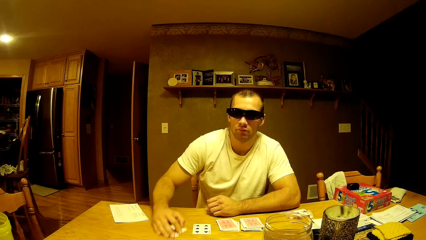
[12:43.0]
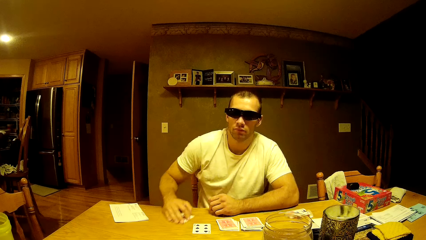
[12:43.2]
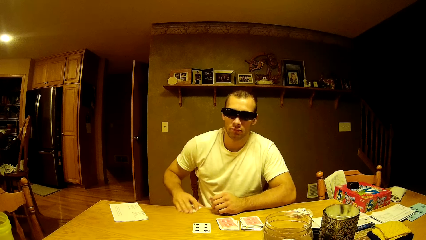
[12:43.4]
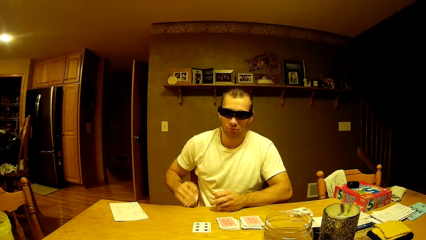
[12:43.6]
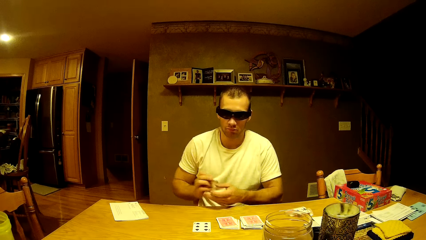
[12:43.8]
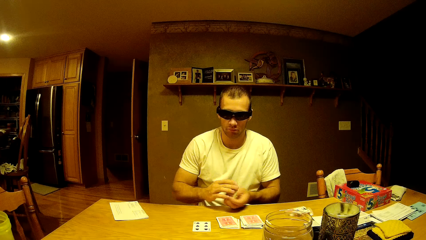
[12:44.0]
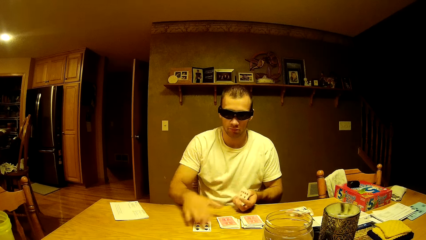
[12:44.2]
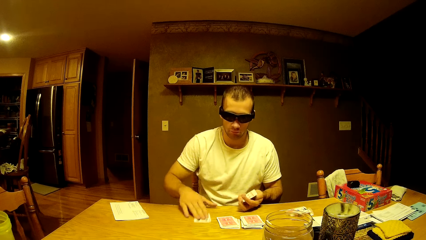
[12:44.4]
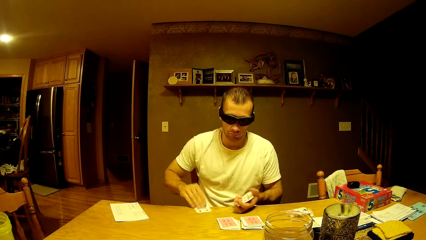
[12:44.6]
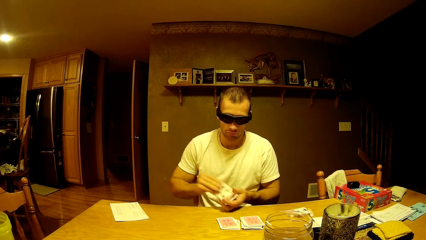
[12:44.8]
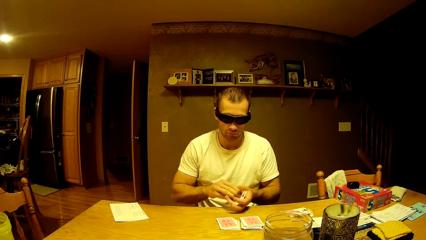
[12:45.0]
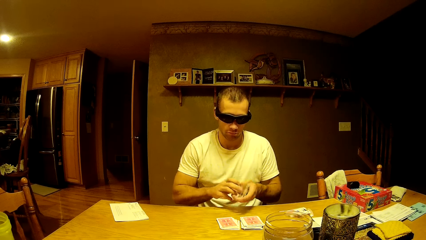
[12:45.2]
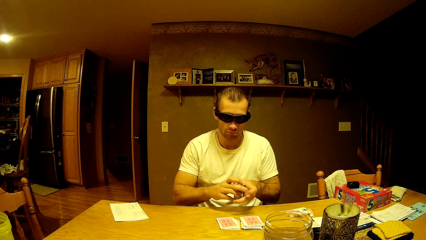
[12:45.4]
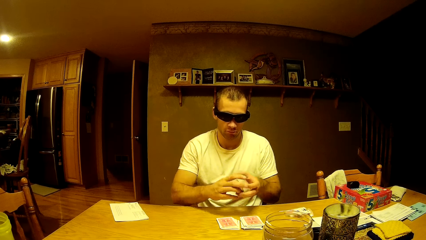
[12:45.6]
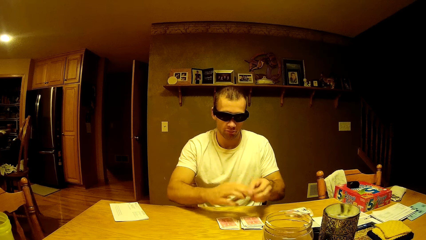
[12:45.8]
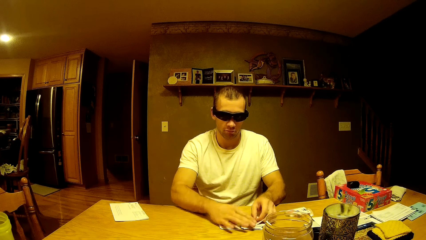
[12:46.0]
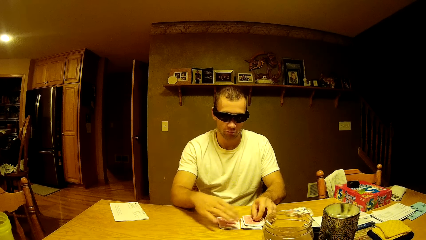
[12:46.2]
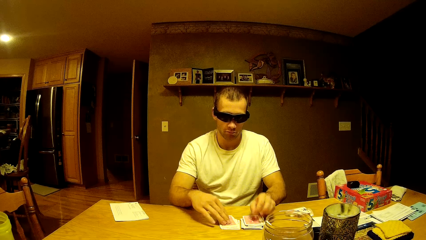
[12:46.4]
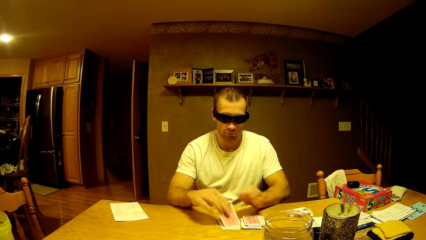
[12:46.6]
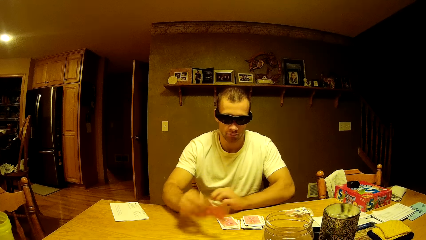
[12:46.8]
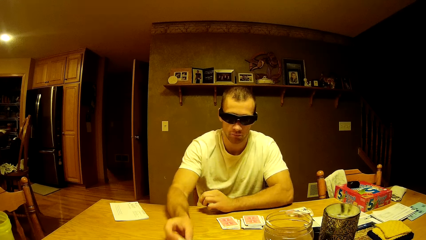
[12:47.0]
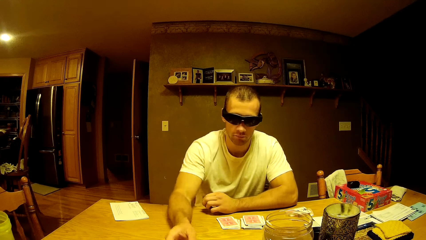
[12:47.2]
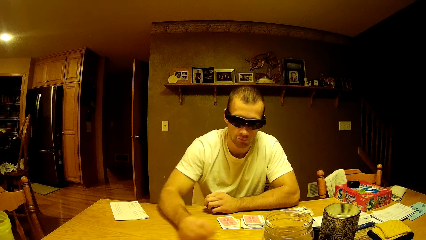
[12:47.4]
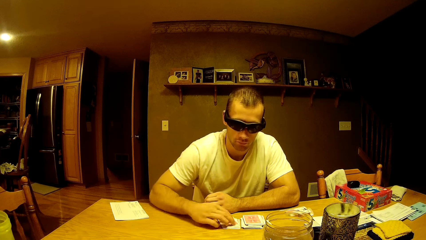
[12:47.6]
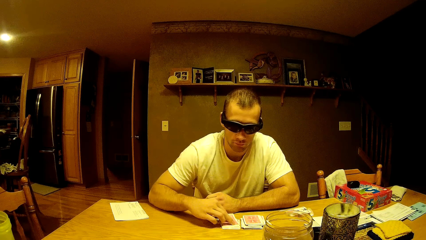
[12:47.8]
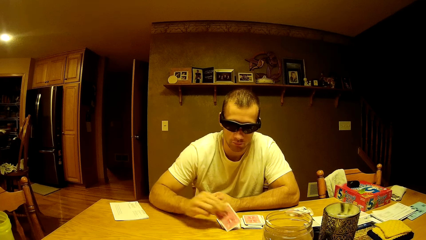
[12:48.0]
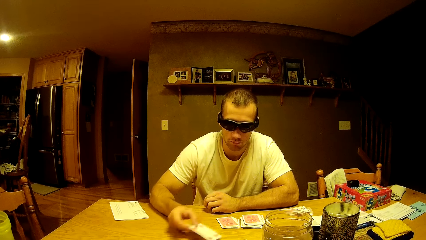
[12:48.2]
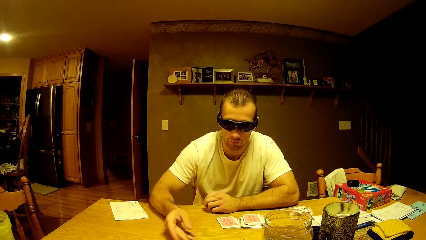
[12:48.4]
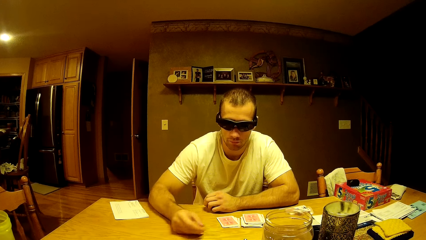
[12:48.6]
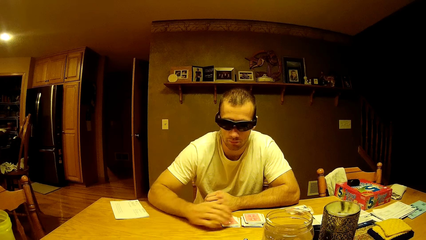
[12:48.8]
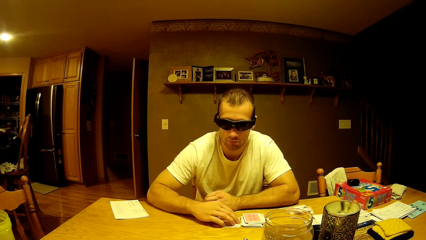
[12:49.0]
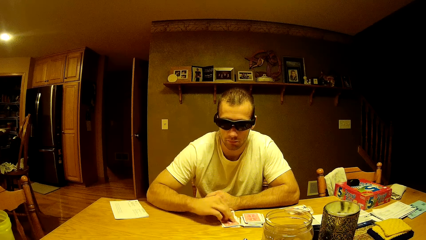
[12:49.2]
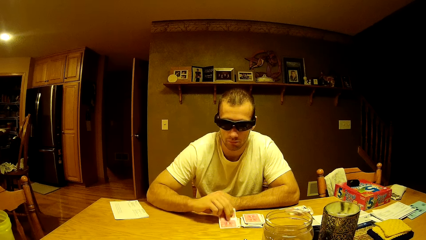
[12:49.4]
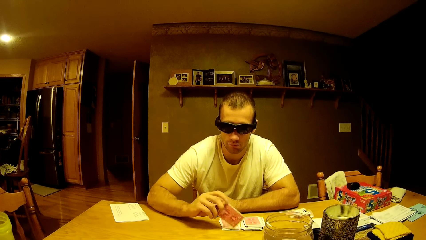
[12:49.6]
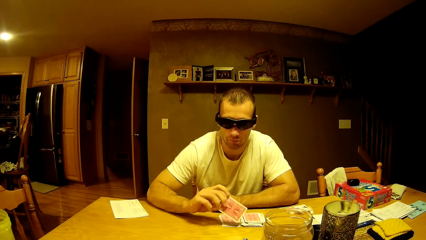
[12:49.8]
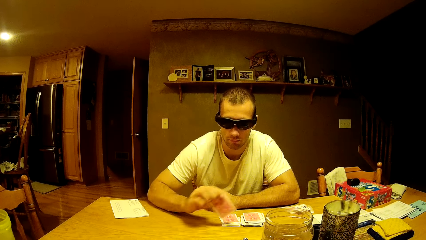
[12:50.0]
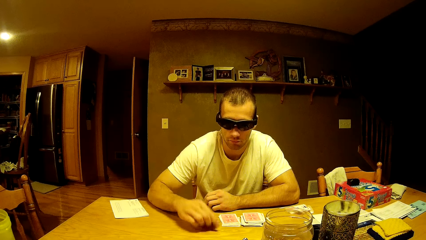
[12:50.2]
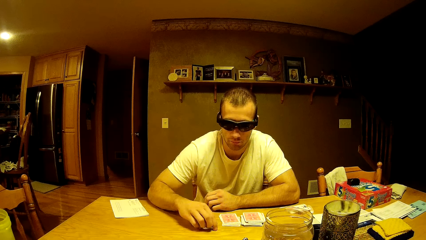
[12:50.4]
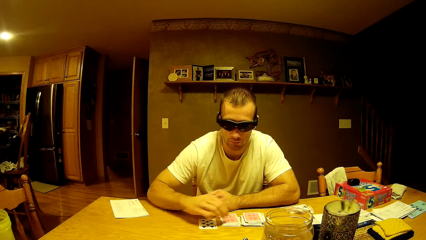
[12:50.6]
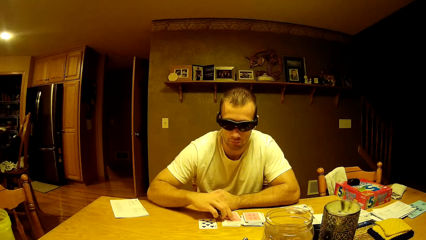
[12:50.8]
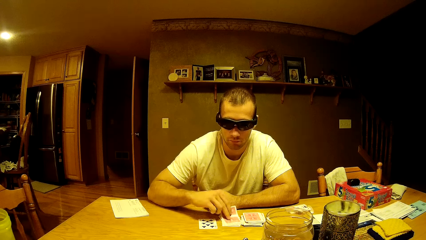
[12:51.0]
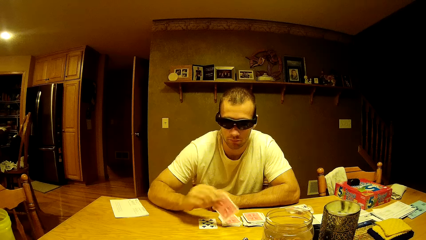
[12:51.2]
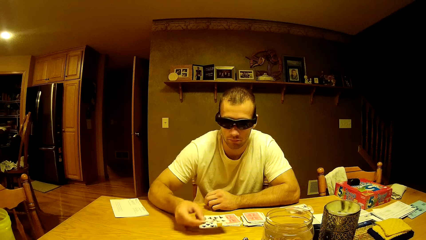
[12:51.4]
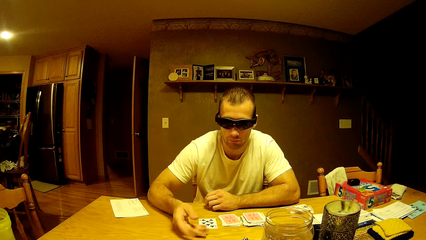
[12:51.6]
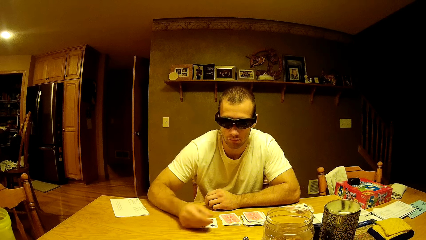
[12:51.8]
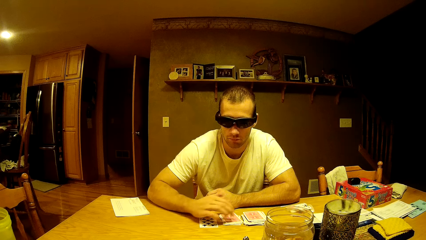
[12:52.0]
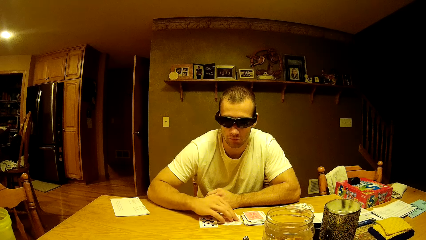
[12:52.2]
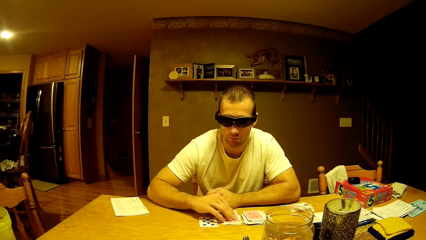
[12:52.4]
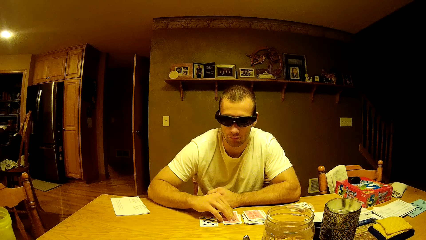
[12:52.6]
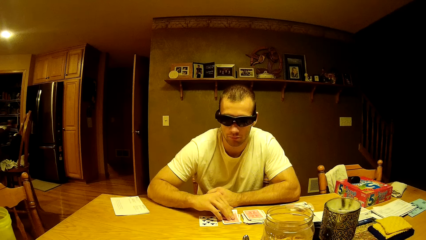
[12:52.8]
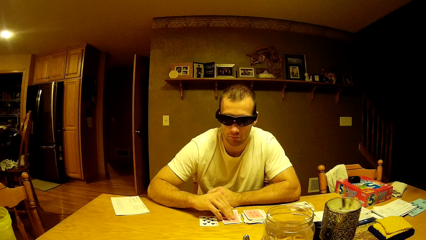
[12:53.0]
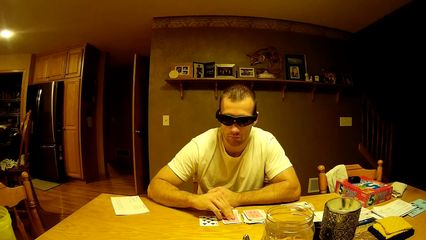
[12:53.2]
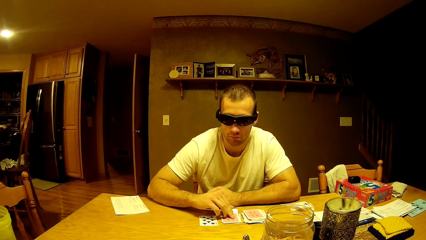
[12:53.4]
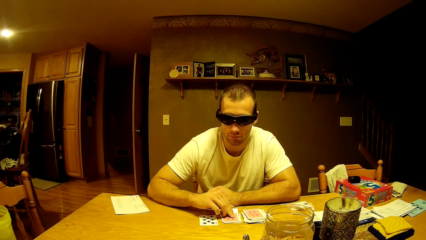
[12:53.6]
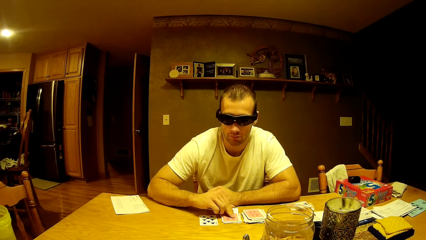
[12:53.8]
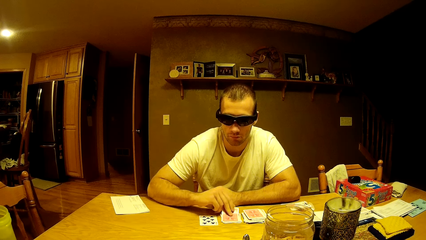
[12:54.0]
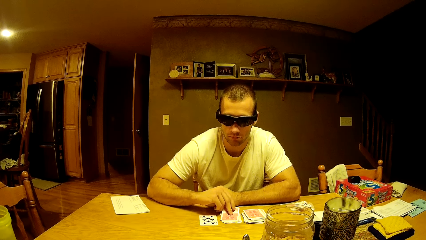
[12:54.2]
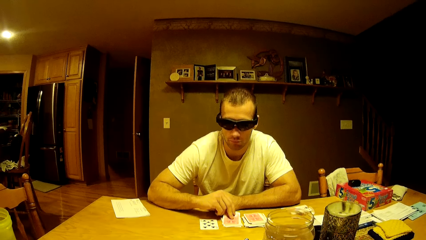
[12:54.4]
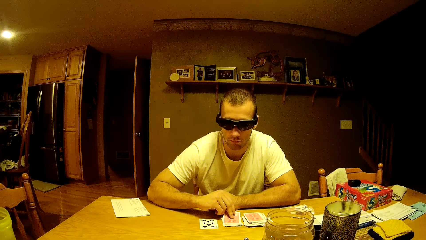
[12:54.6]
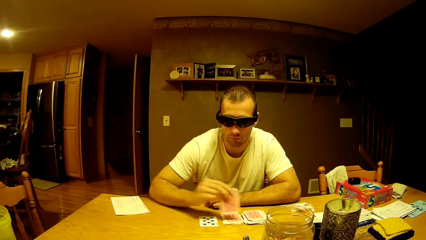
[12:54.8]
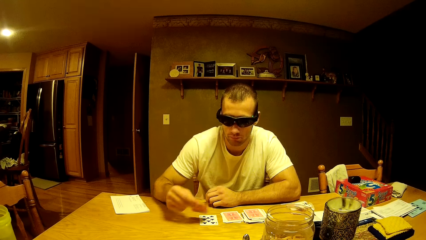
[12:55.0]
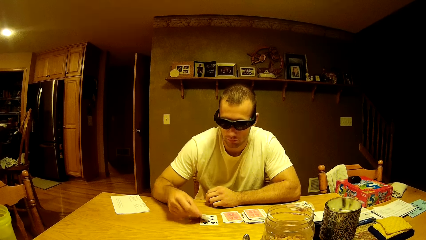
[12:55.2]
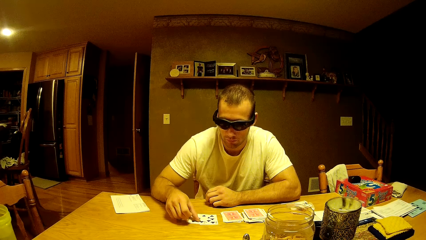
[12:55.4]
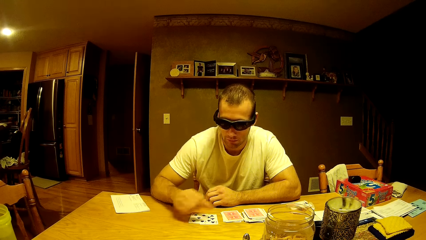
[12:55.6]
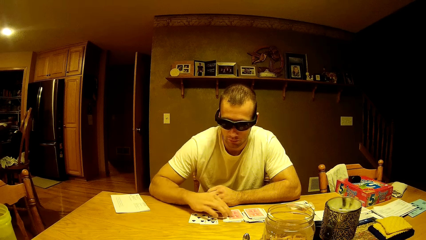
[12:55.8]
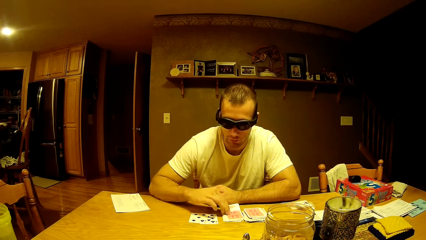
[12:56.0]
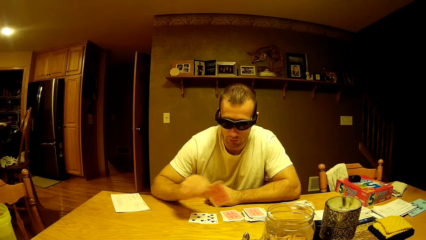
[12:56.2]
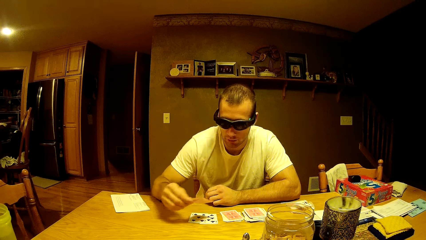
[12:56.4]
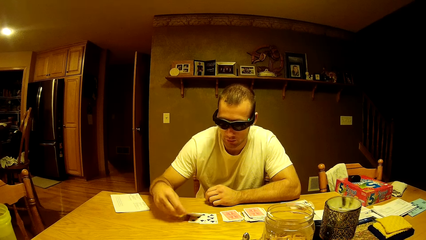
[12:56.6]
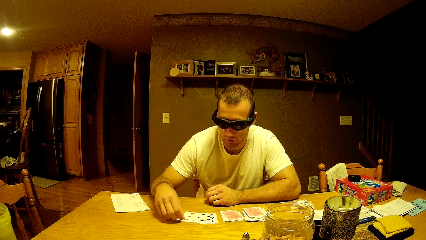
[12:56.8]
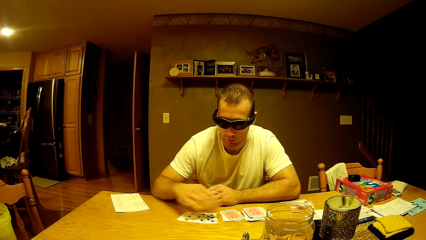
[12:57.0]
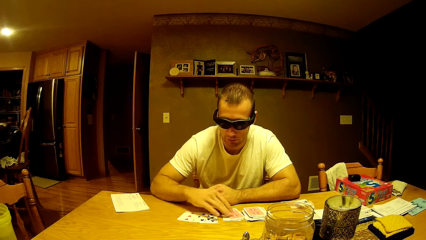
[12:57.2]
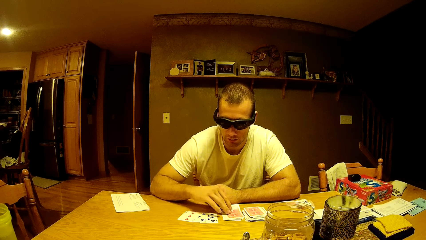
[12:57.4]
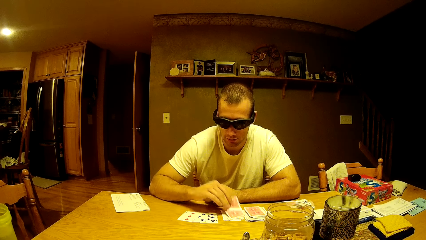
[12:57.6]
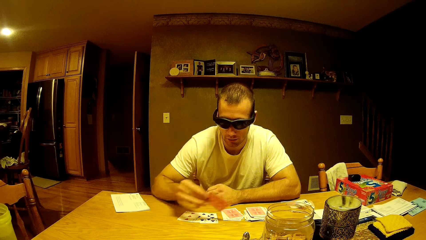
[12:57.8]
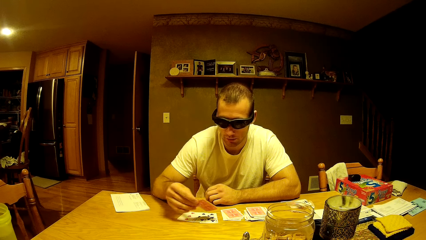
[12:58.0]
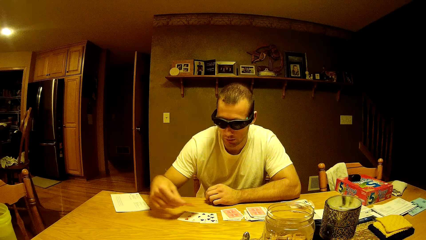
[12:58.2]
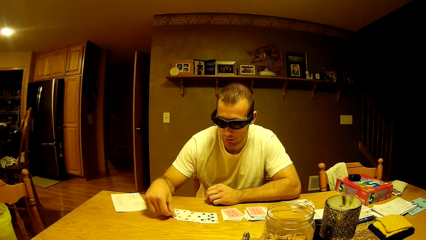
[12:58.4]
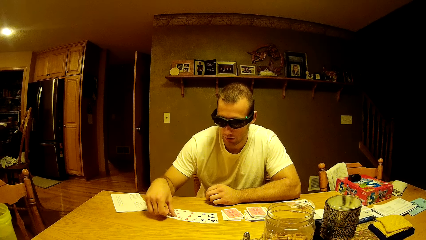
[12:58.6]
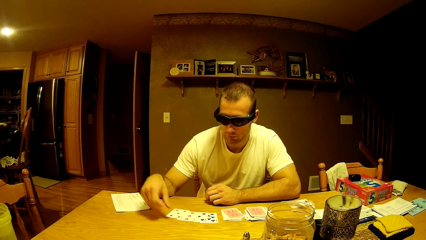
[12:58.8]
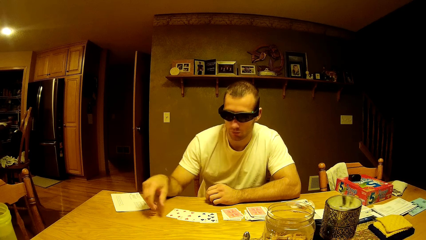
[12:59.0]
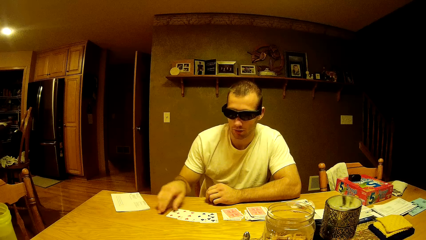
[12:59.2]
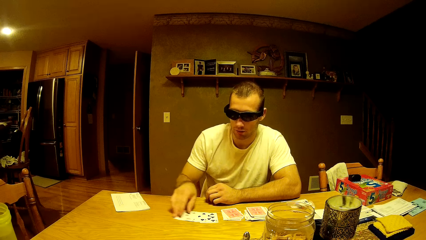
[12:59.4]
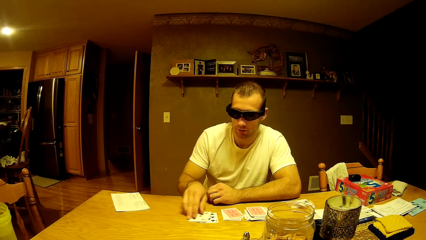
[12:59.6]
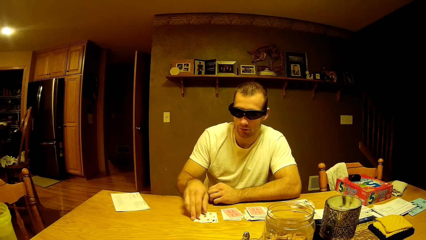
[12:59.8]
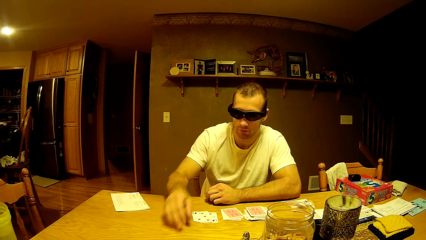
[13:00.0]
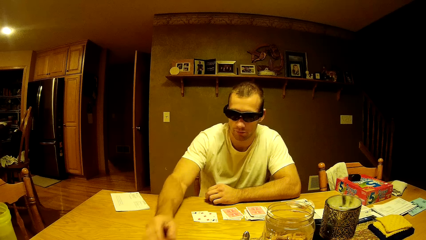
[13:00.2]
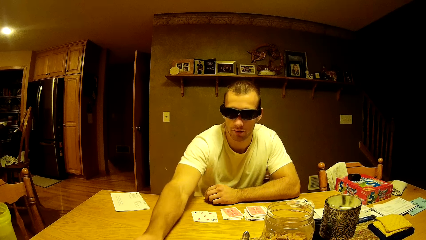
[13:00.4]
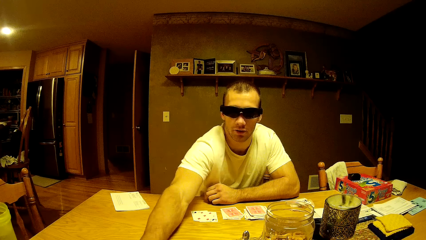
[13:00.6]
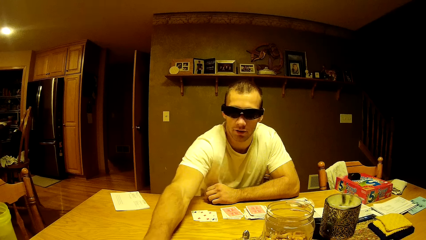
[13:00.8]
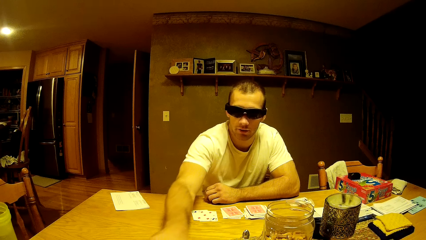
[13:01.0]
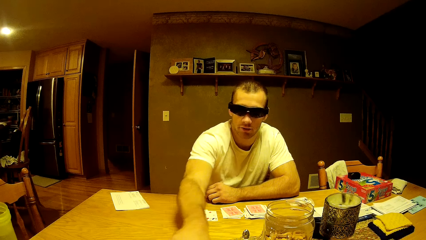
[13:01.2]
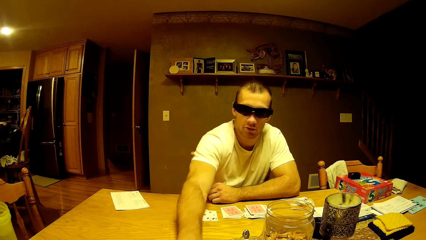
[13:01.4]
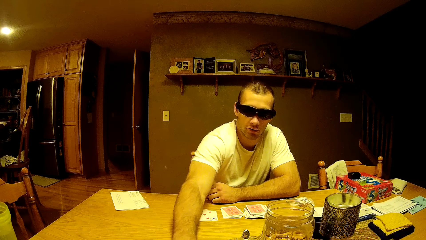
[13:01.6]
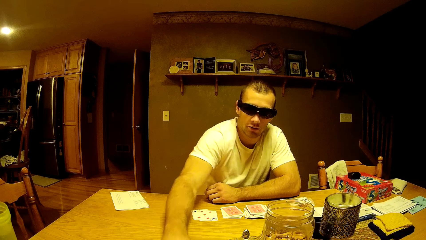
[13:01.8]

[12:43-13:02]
A man drags the cards. The man picks a card from the table. He holds the cards. He picks the card. He holds the cards. He puts down the cards. He picks the card. He puts down the card. He arranges the card on the table. He picks the card. He puts down the card. He picks the card. He puts down the card. He picks the card. He arranges the card on the table. He puts down the card. He arranges the card on the table. He picks the card. He puts down the card. He arranges the card on the table. He picks the card. He puts down the card. He arranges the card on the table. He picks the card. He puts down the card. He arranges the card on the table. He moves the cards. He puts the cards together.
